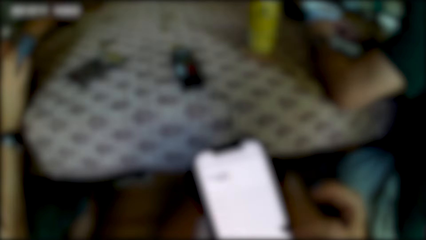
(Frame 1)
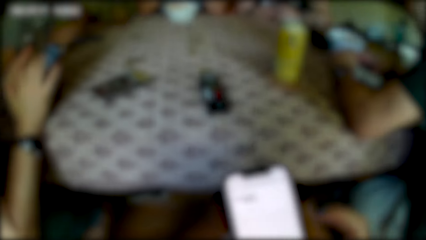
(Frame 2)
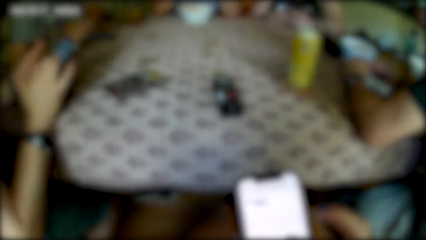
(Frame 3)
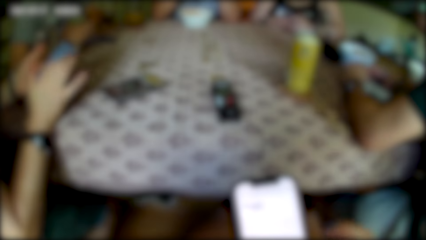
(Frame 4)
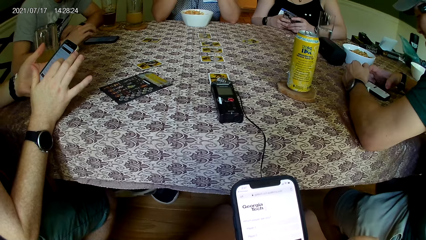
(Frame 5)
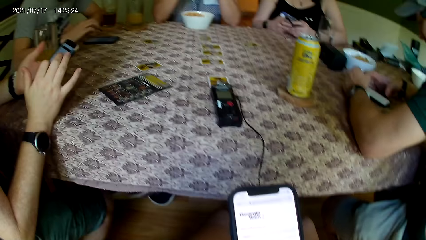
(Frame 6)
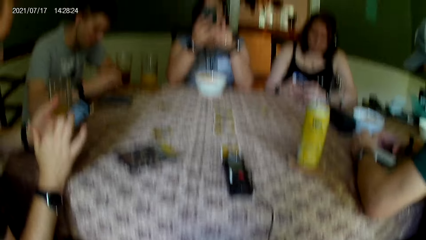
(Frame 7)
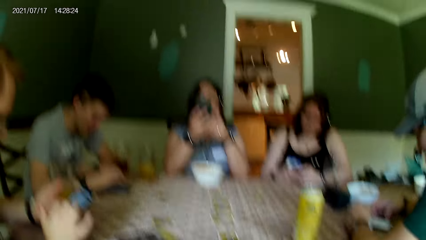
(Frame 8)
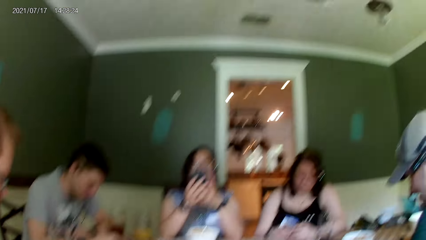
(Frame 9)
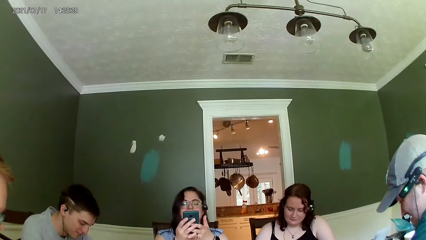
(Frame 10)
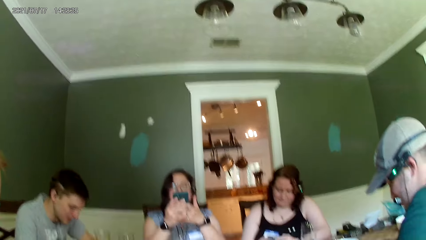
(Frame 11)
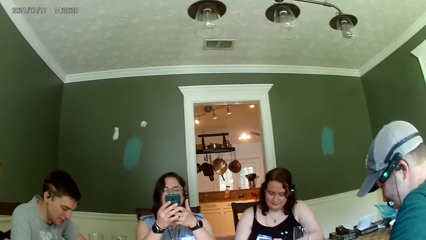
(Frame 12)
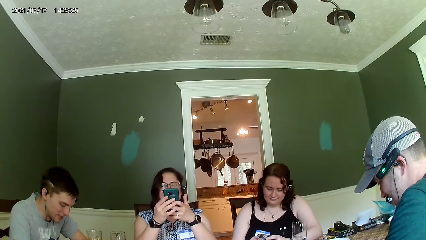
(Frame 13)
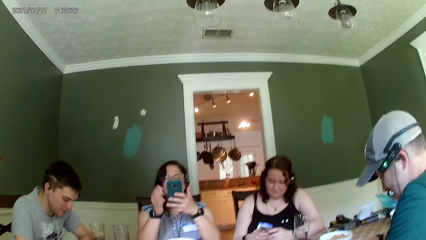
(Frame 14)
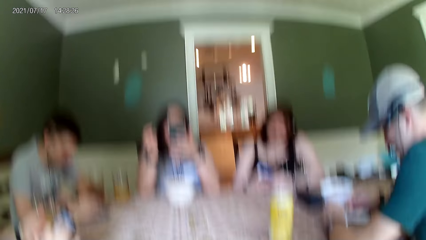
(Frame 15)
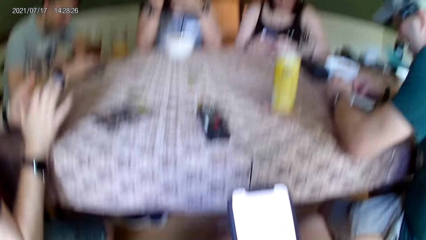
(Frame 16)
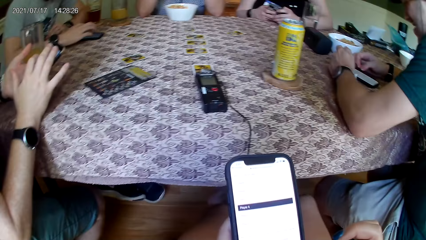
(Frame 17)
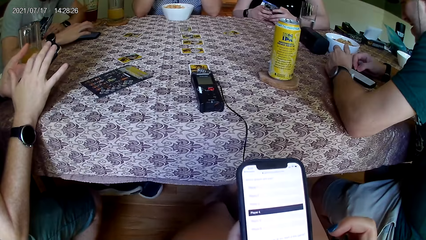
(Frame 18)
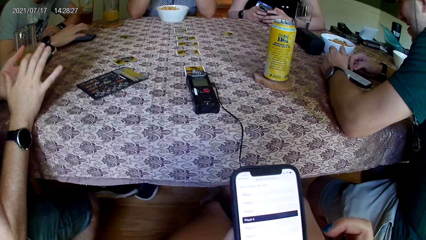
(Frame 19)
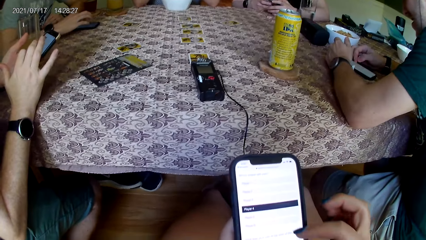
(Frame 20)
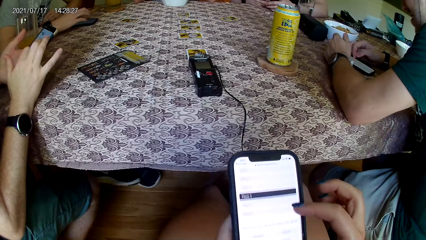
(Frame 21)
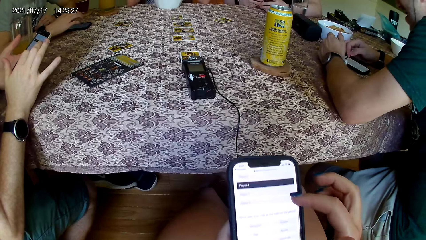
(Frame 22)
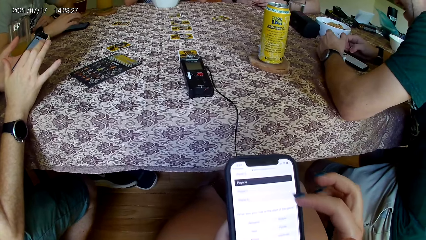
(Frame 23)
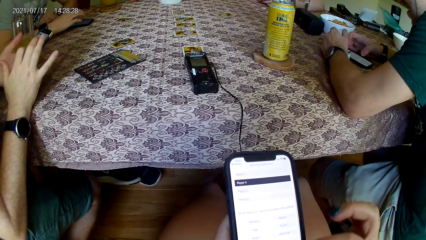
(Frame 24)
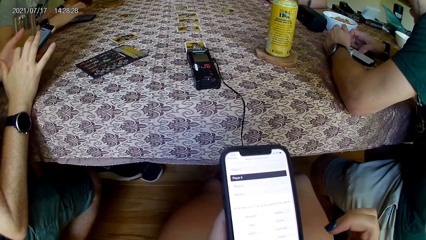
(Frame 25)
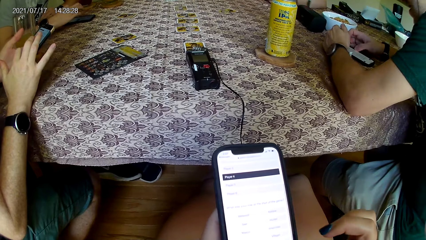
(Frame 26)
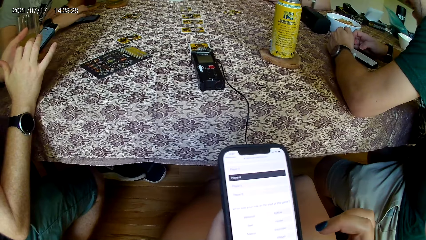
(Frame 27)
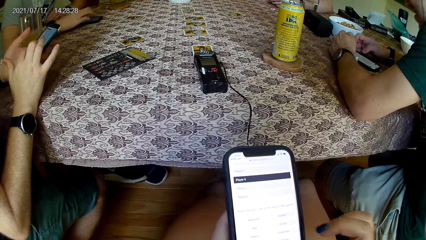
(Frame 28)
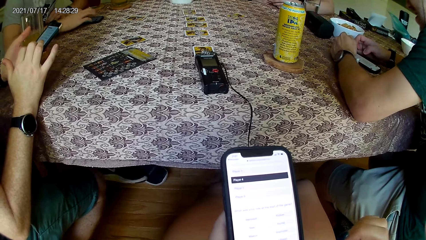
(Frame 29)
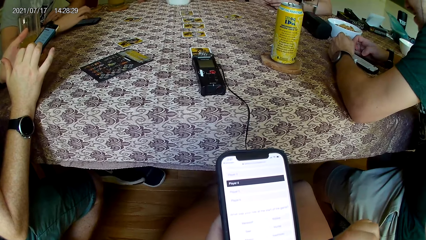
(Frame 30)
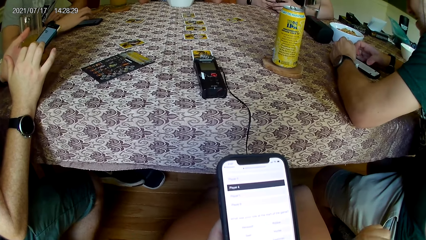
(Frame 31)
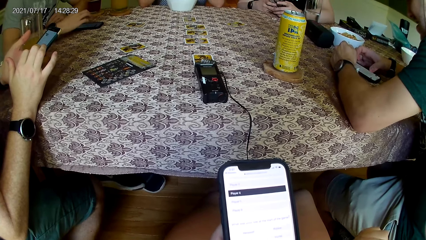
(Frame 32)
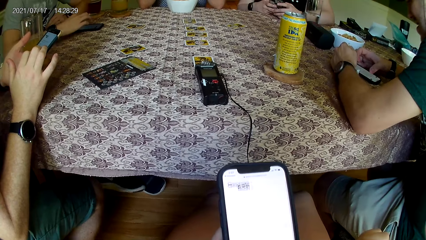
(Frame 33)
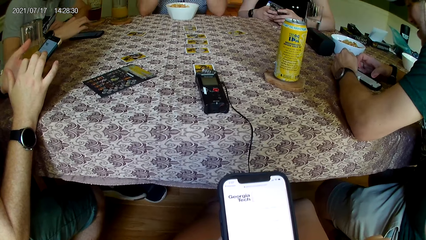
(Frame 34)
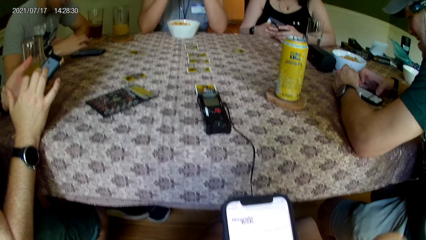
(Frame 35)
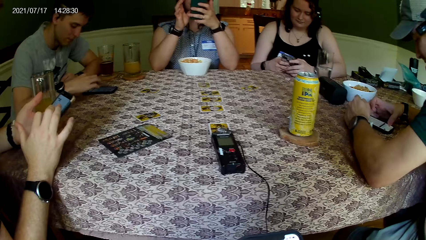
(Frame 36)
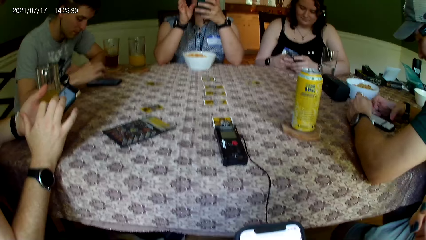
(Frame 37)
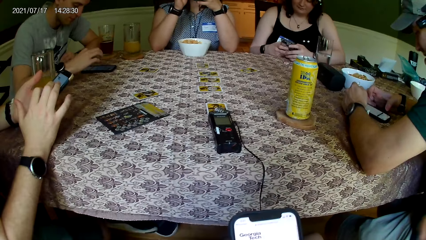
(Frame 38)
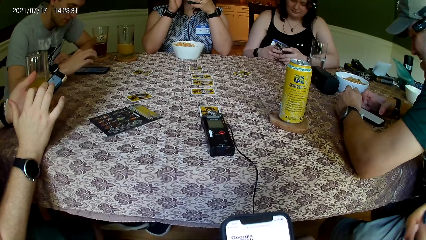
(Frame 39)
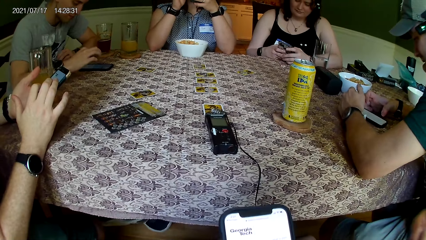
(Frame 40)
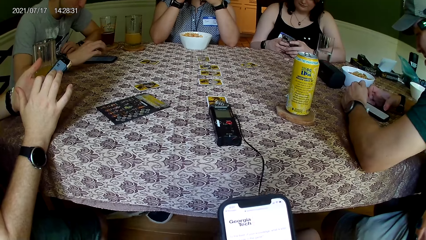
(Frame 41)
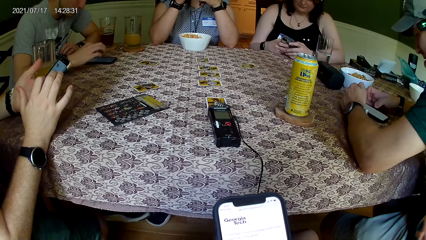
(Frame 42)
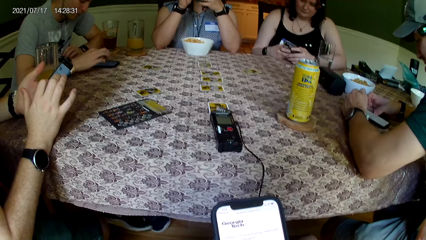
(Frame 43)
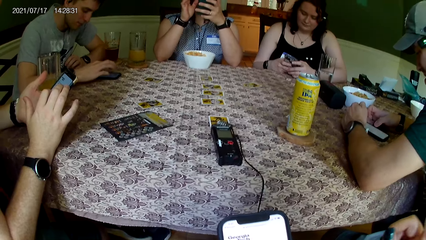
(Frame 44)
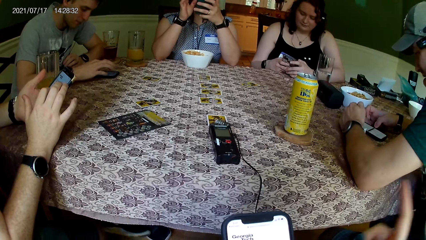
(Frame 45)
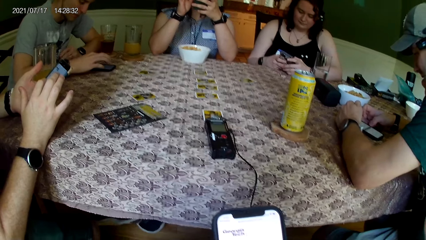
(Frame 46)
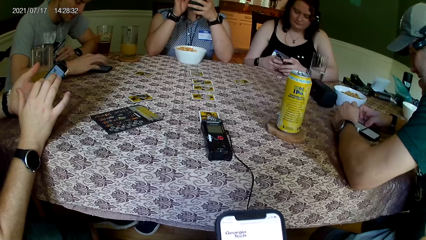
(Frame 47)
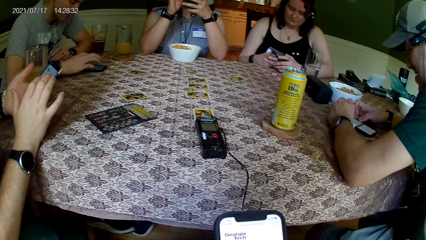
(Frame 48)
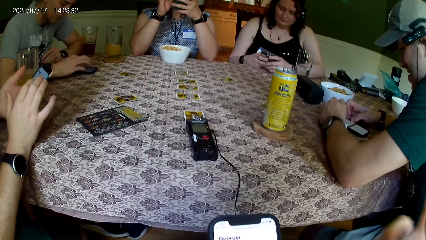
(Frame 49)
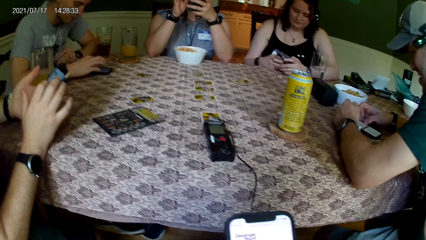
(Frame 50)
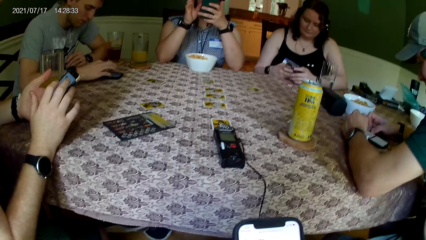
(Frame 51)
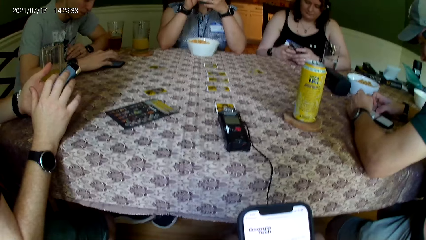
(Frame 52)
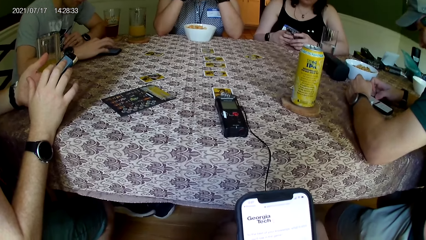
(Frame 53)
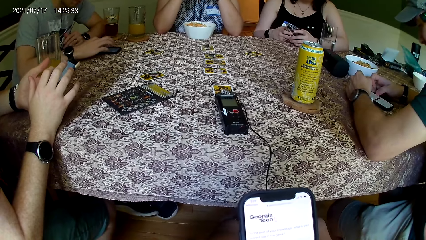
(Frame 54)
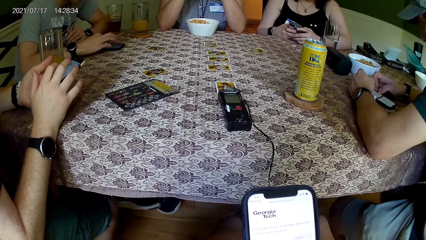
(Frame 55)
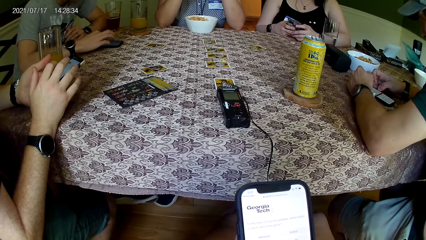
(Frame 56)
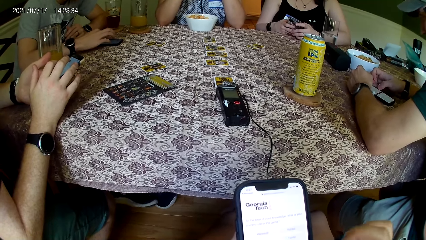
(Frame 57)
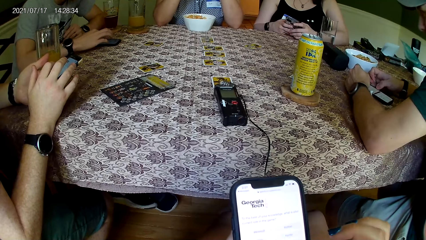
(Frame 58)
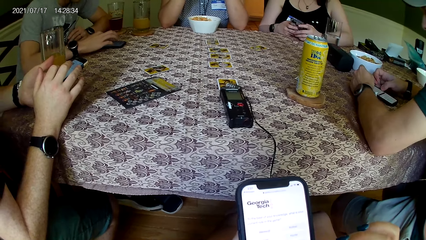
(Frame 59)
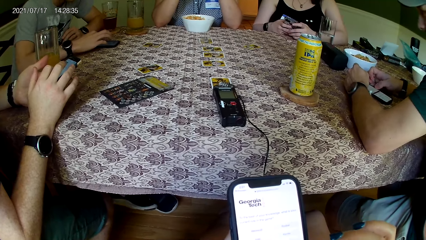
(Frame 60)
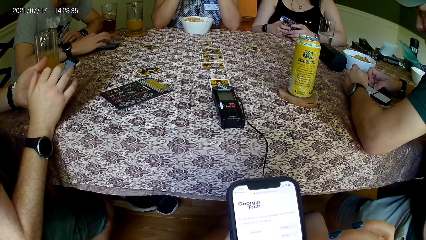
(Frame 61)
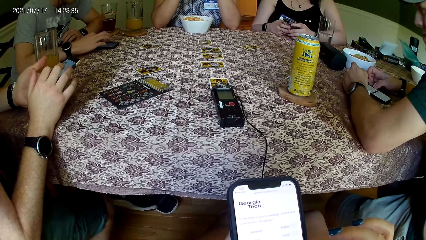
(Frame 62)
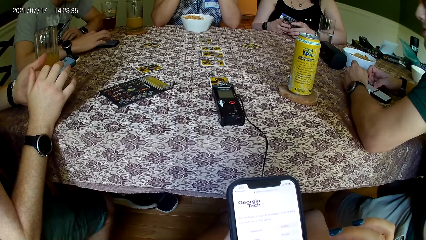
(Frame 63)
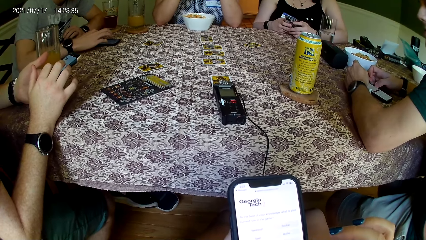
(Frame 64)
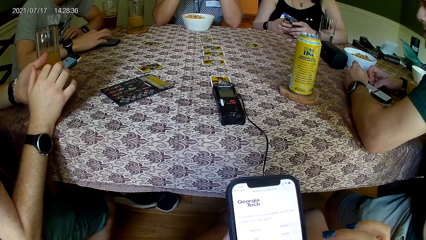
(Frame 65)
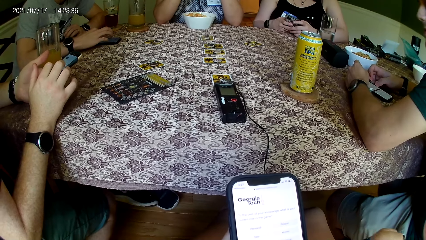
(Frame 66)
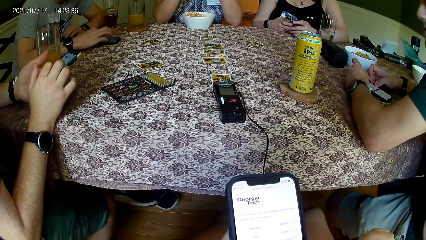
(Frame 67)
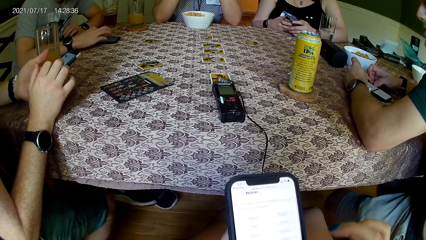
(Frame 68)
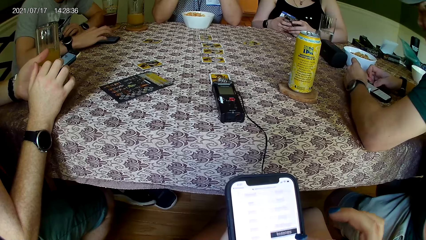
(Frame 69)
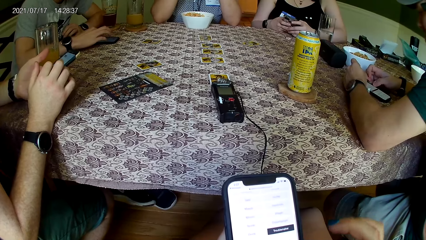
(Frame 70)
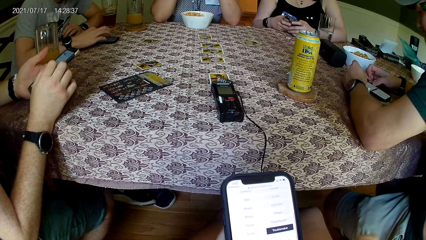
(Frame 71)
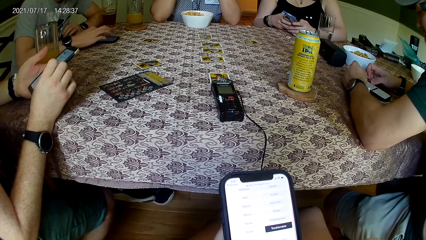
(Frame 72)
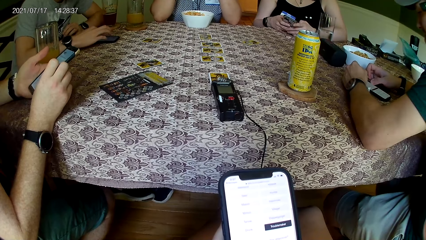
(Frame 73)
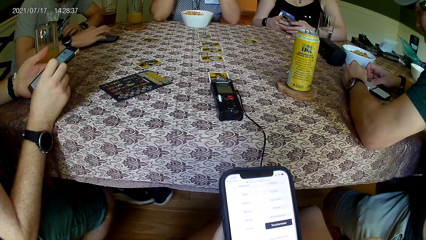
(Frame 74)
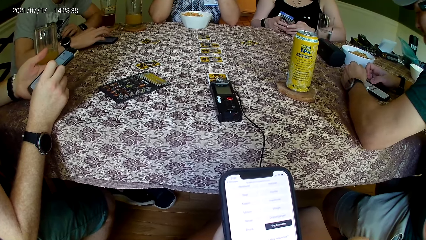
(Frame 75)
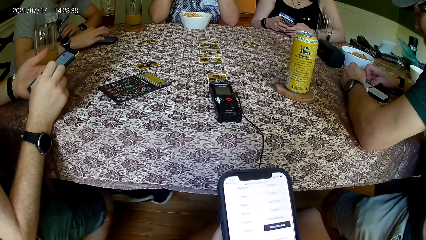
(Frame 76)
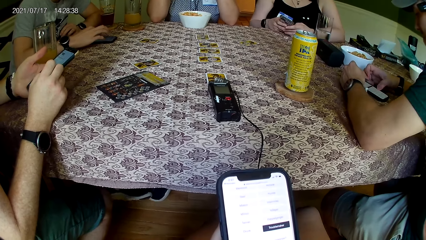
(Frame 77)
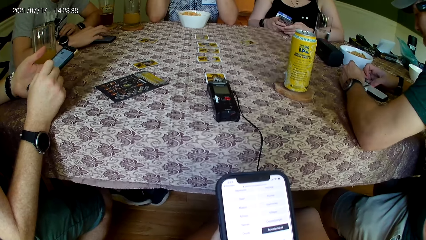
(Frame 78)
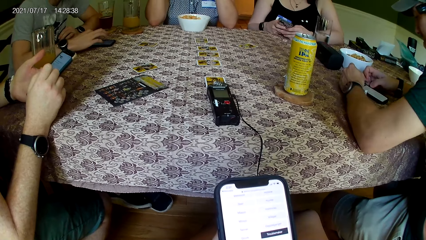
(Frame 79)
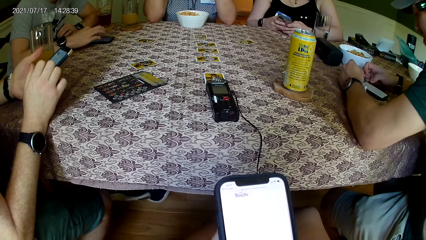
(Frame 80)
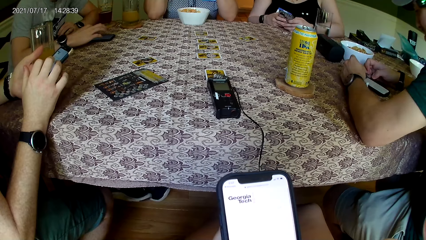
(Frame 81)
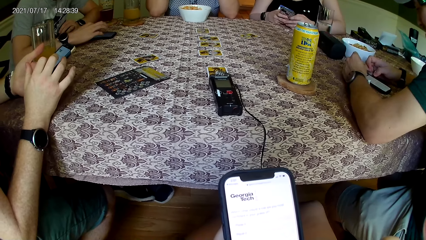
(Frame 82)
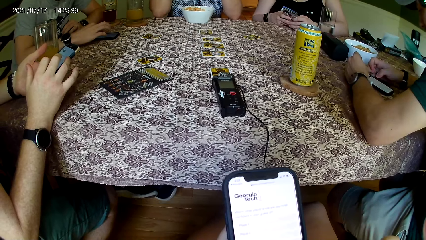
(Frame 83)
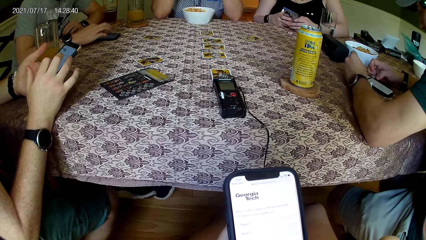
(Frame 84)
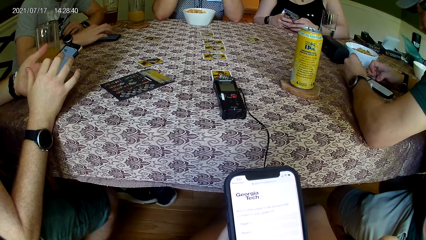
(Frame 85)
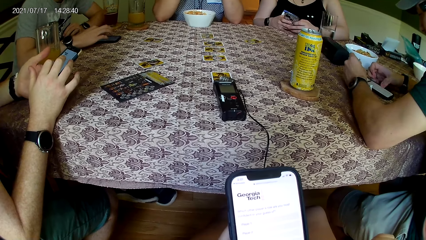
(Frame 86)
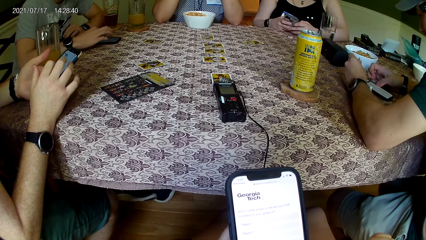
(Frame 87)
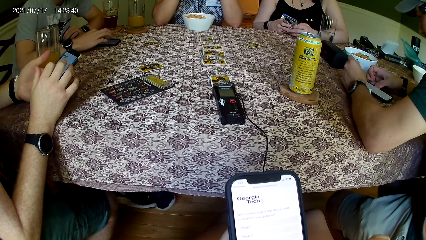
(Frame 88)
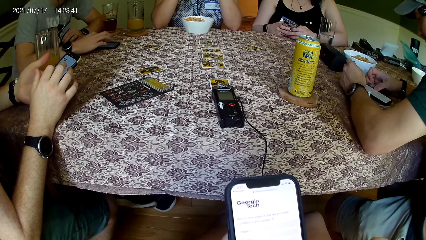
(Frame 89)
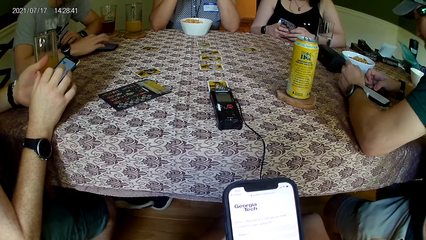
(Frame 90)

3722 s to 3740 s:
The woman scrolls the phone. The camera wearer scrolls the phone.
